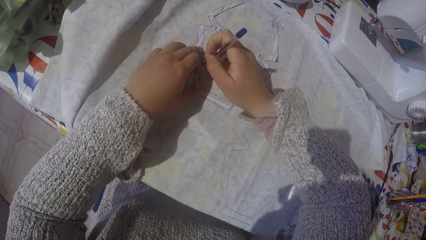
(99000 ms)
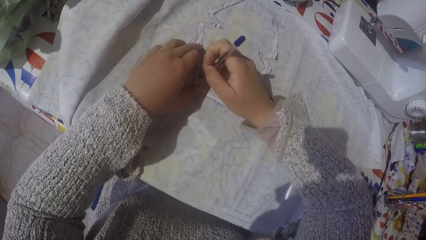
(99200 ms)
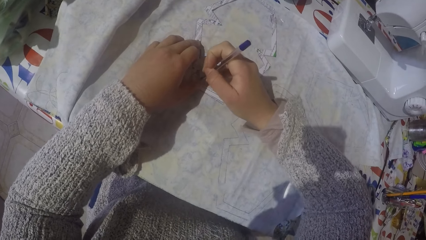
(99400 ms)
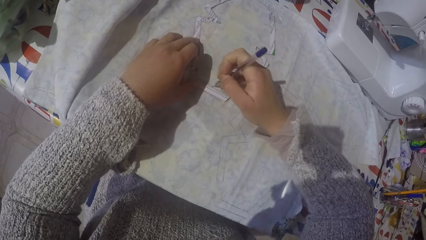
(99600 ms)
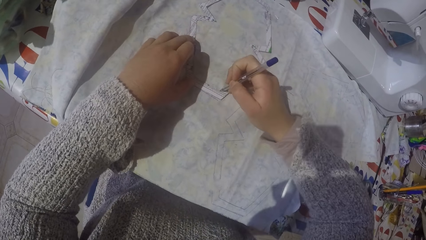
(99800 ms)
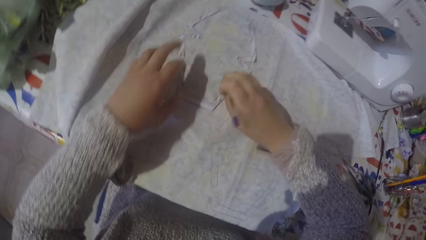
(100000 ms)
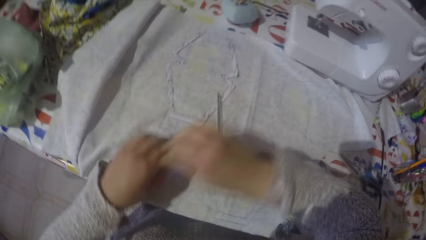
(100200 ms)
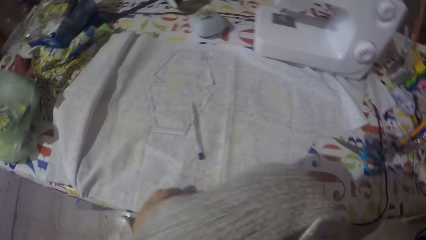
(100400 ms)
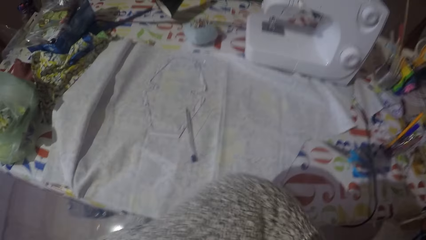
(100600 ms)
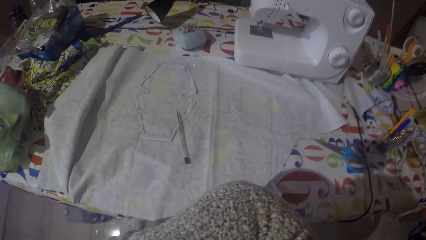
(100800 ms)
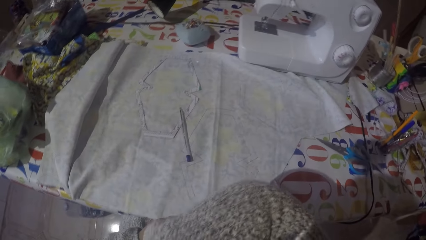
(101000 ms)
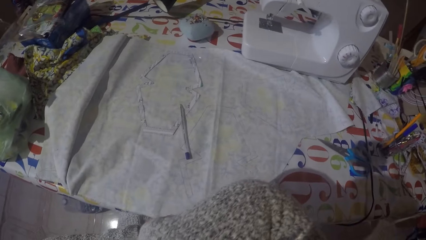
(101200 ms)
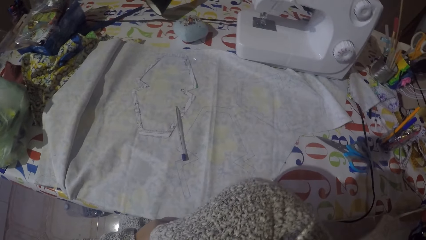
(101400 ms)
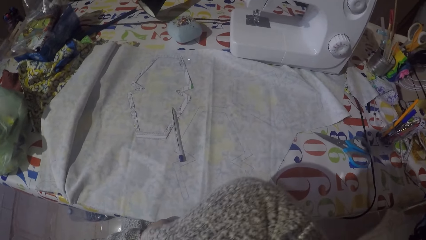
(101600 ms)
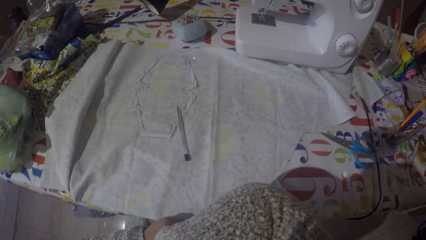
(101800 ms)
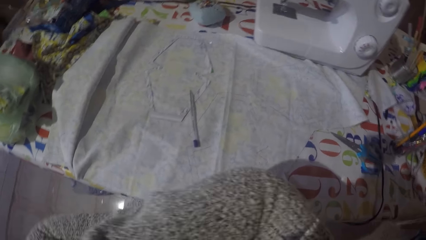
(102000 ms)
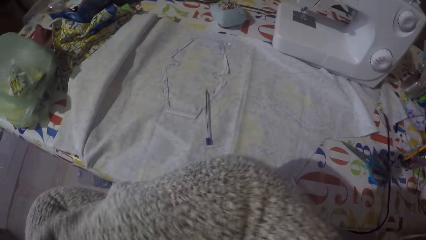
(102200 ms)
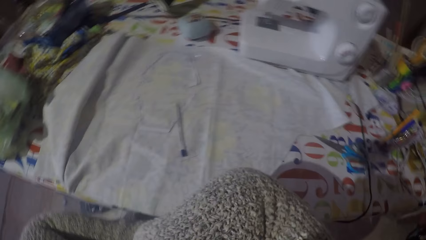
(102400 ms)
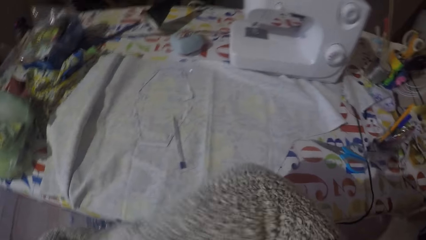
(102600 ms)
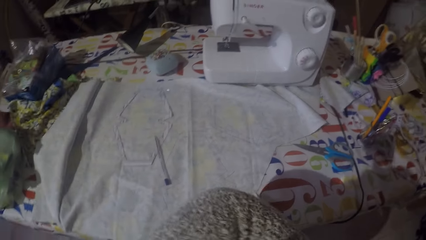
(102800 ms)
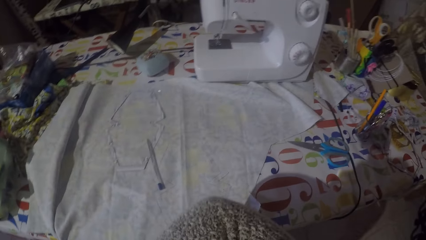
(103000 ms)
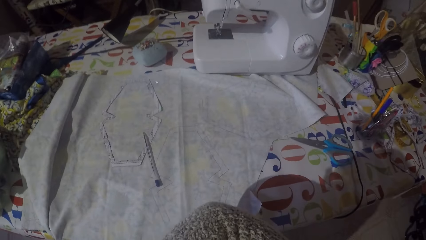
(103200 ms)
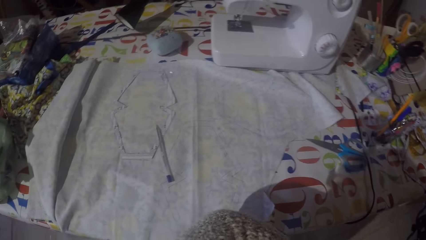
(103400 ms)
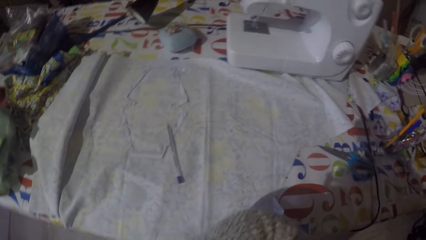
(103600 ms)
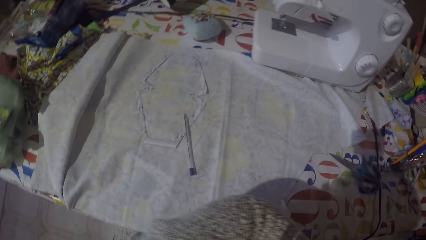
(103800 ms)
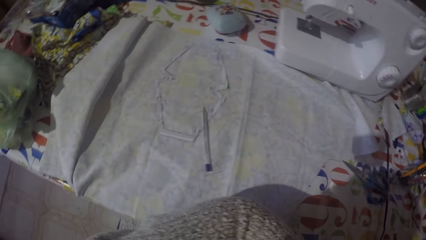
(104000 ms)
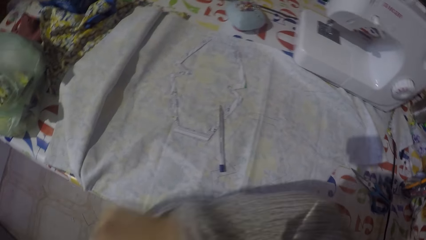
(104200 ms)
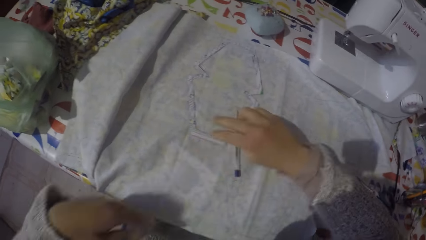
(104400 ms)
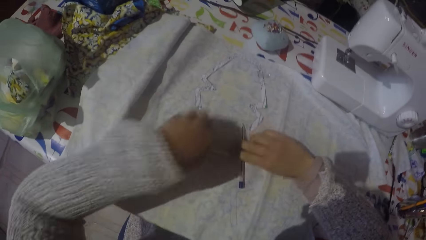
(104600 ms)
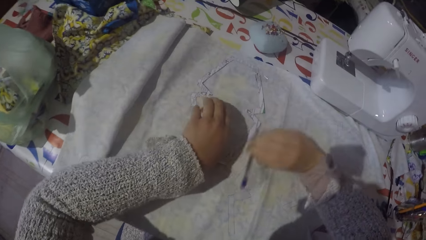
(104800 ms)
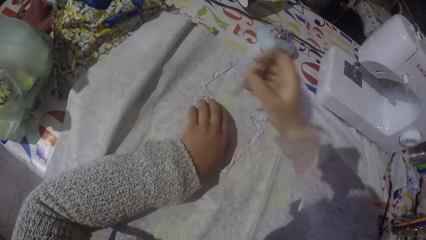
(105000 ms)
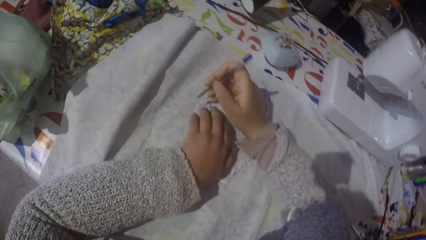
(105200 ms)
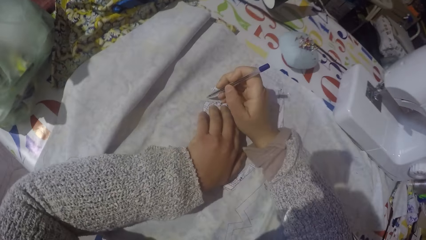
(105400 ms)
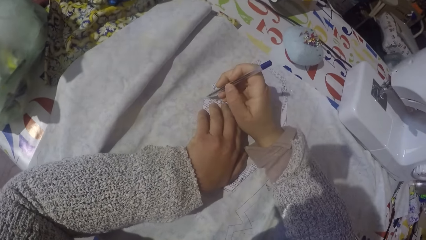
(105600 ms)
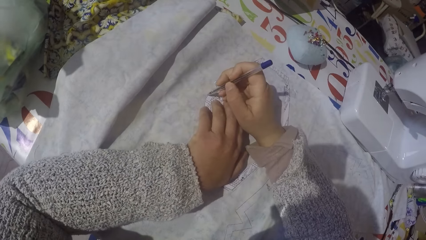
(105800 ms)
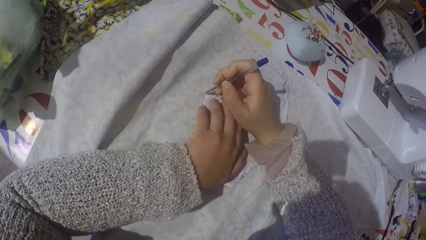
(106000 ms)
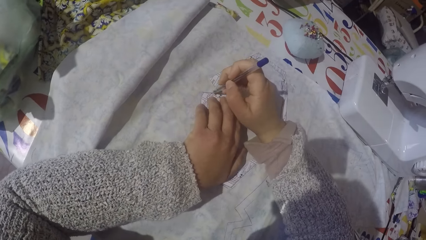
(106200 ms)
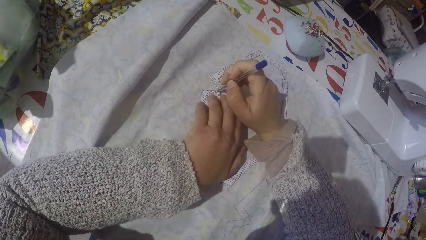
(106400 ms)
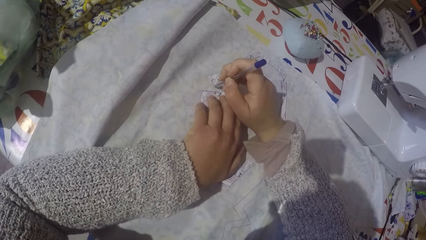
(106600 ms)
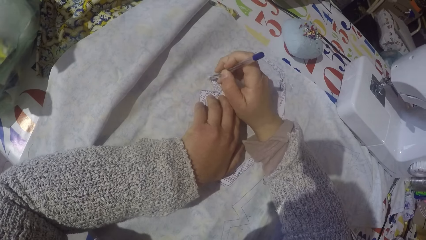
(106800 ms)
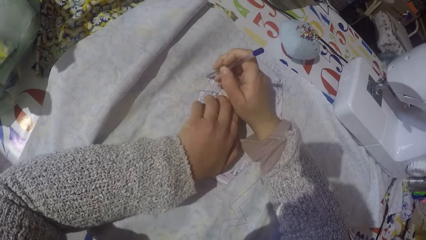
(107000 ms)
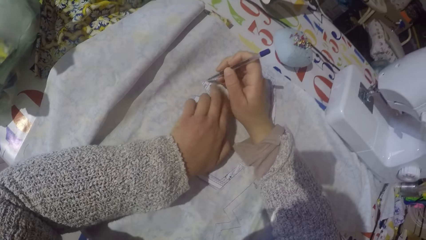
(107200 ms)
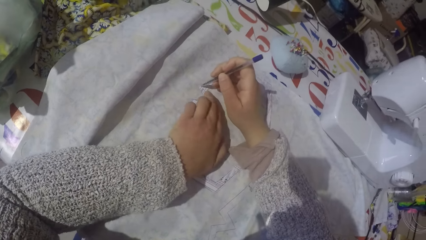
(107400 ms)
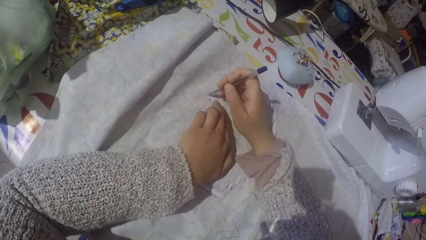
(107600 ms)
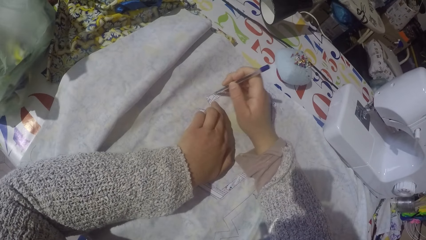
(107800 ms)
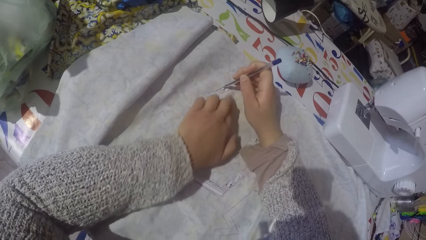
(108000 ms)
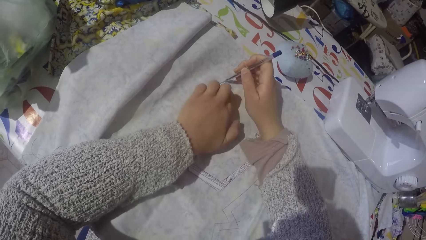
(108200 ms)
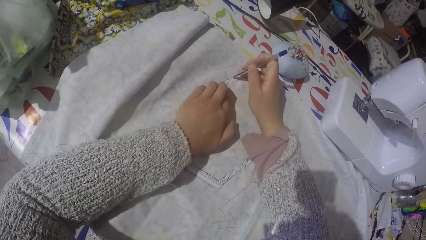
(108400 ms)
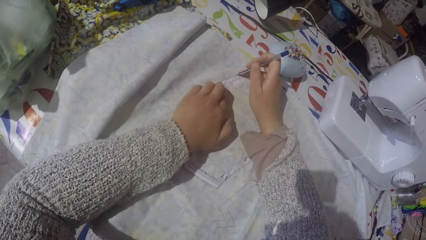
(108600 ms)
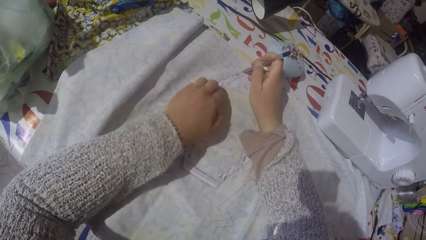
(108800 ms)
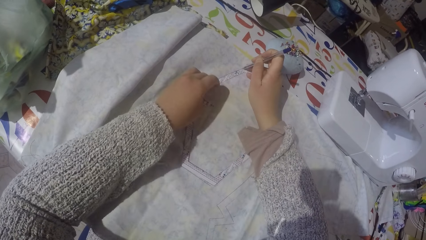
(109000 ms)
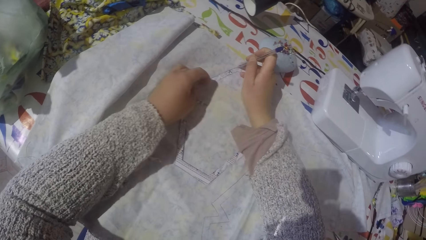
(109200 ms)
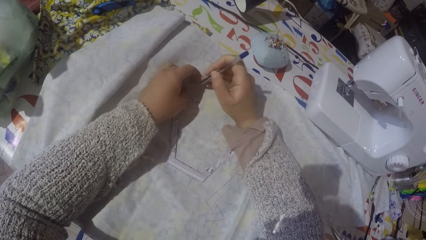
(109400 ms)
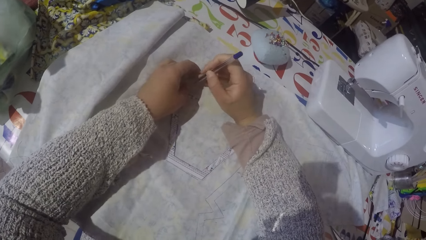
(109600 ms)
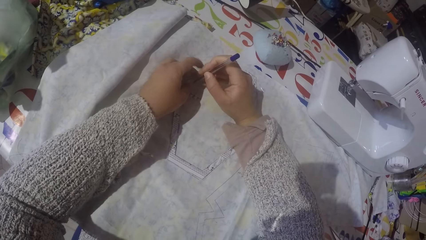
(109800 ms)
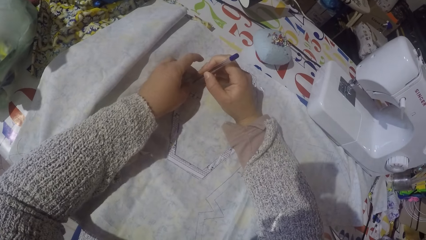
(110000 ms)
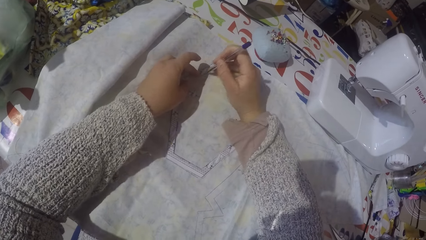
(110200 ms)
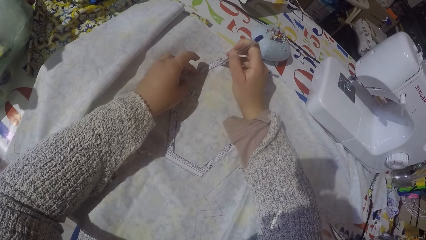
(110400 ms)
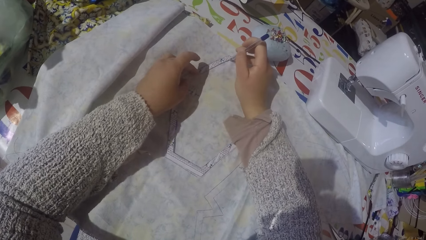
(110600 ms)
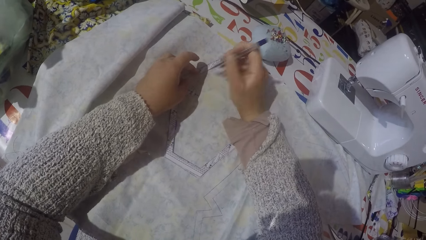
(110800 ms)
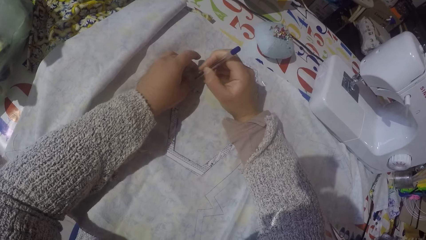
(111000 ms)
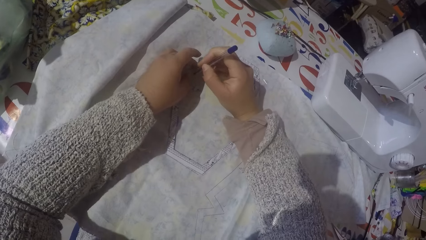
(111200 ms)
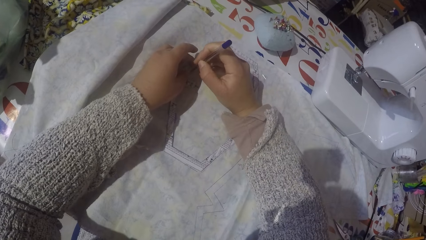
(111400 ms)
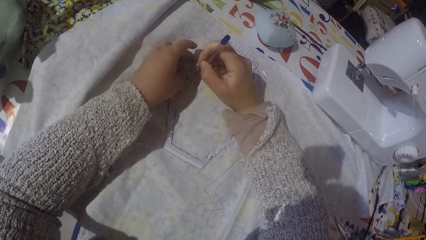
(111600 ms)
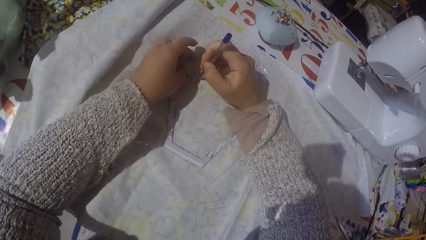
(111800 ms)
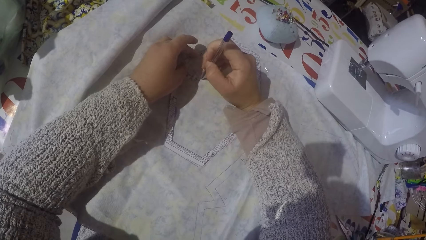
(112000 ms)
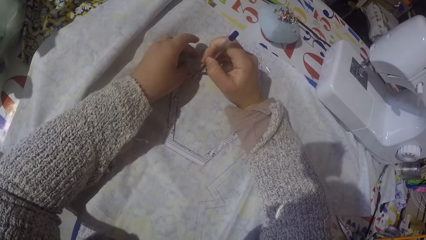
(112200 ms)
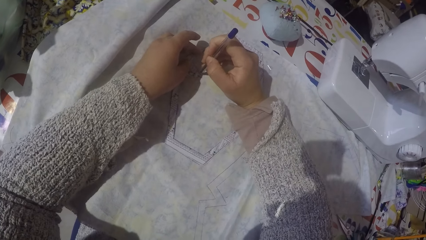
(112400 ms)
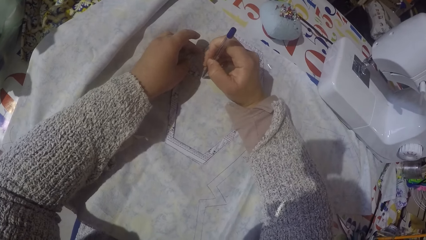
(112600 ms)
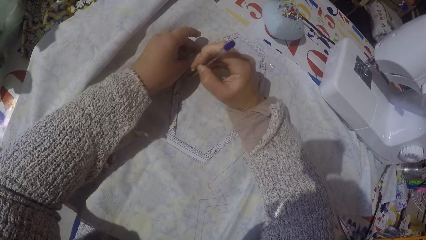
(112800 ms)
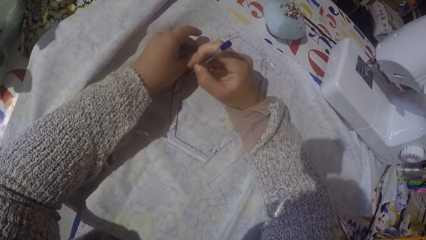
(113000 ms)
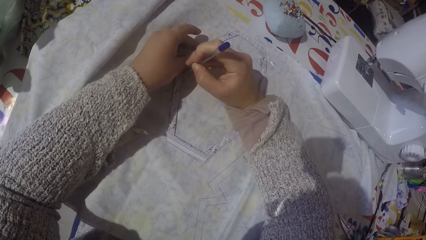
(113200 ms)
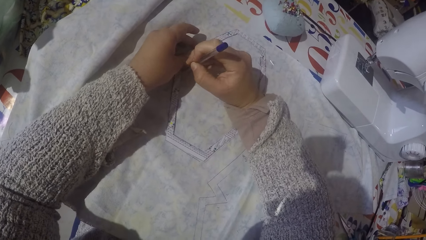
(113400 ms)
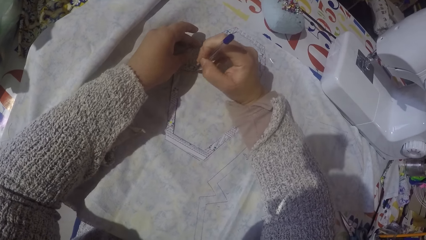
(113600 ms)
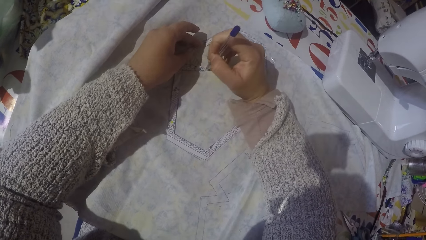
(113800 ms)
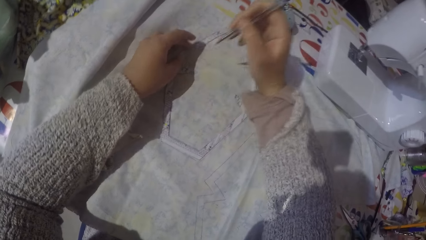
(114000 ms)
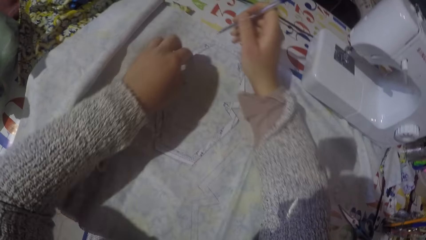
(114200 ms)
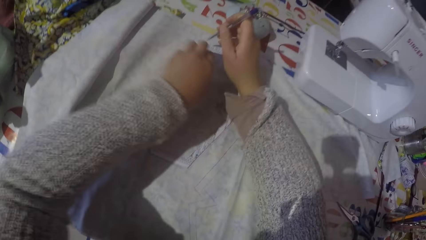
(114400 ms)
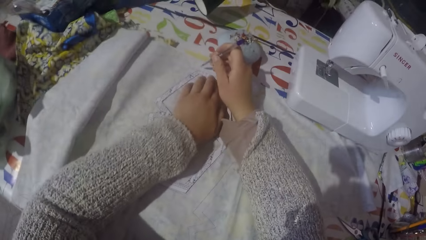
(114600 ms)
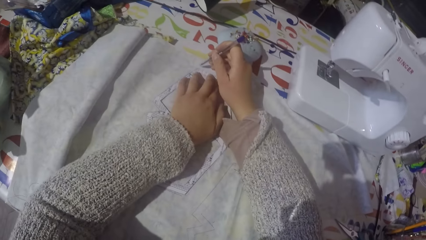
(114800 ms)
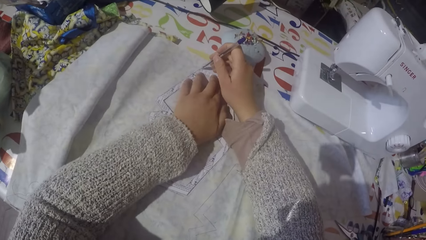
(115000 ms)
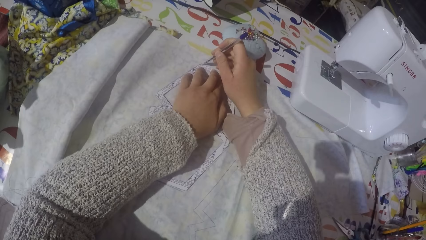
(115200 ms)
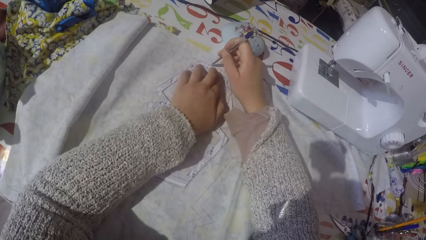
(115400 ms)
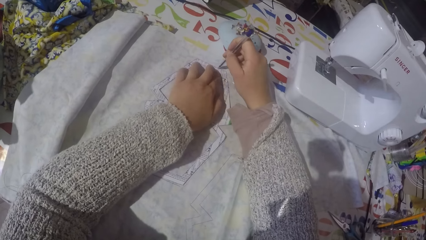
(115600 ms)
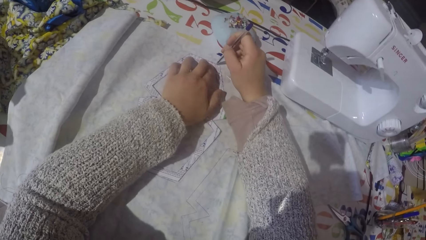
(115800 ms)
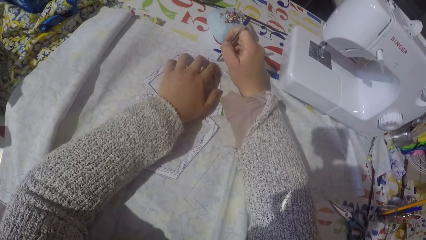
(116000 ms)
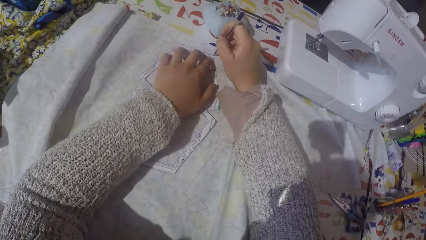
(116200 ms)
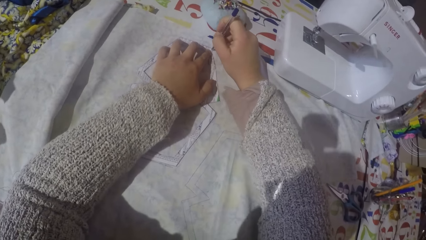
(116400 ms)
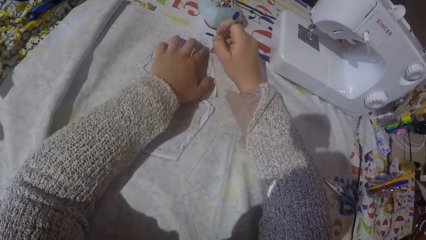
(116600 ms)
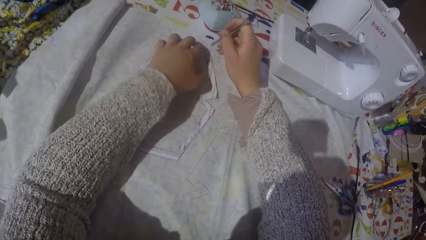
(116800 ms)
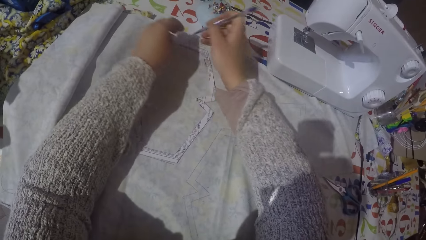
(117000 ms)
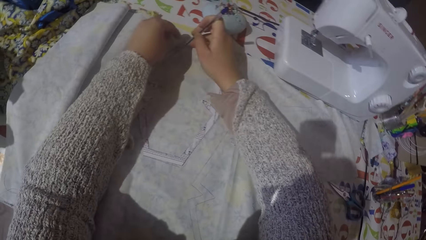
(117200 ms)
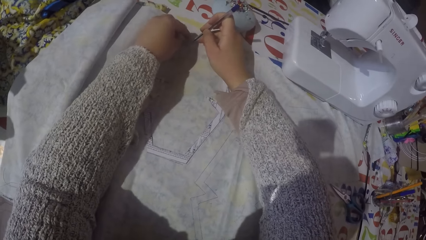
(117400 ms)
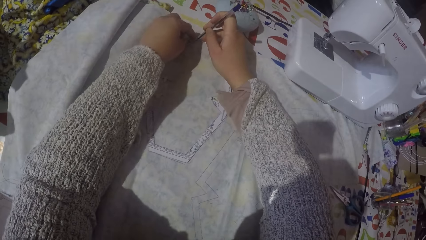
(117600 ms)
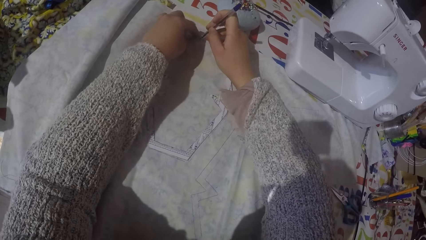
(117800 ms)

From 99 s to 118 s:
The camera wearer puts the pen down. They touch something. They pick up the pen and draw with the pen. They draw on a paper.
